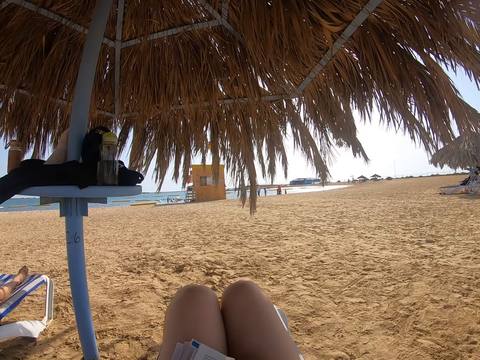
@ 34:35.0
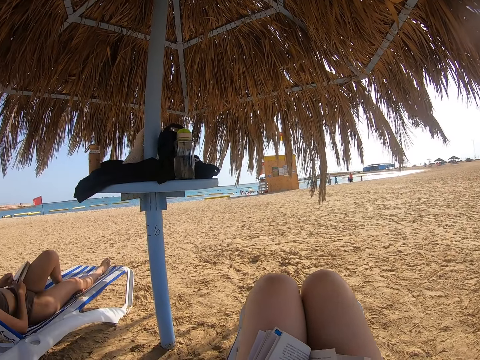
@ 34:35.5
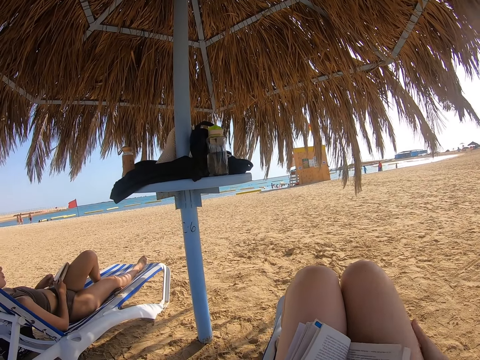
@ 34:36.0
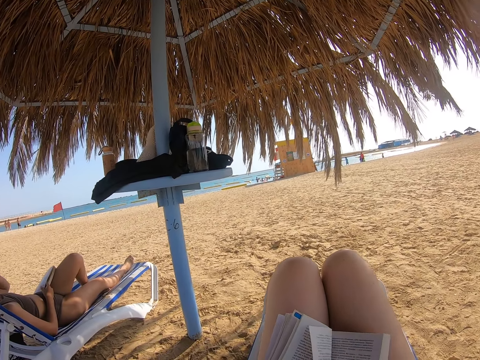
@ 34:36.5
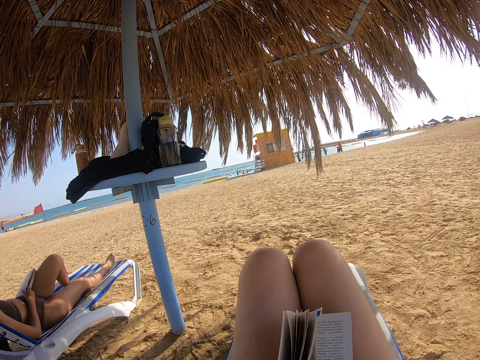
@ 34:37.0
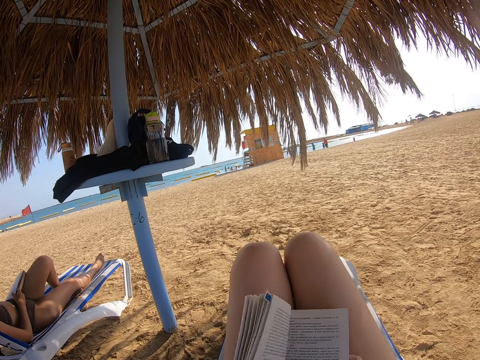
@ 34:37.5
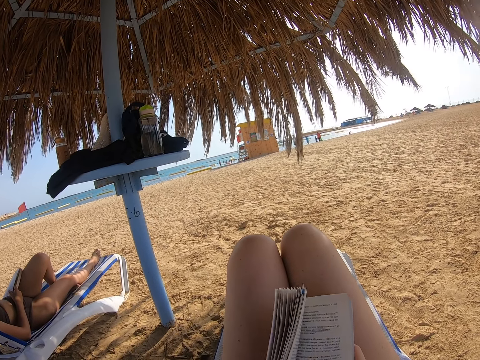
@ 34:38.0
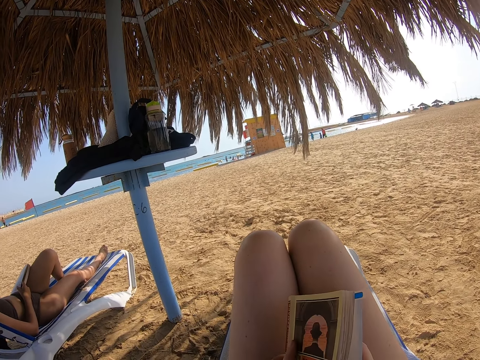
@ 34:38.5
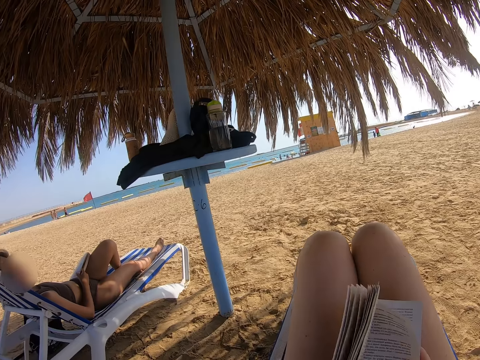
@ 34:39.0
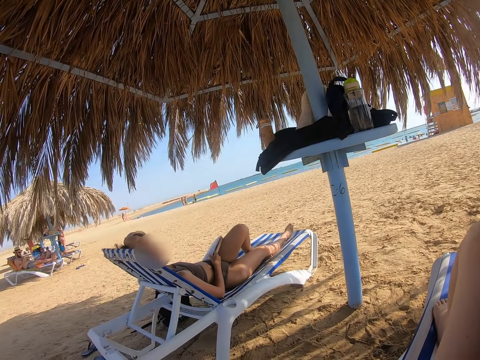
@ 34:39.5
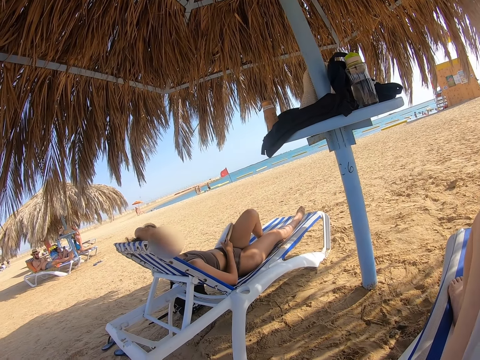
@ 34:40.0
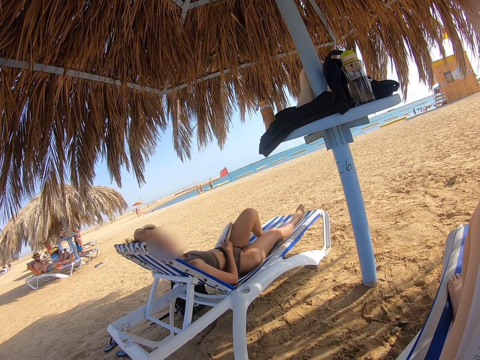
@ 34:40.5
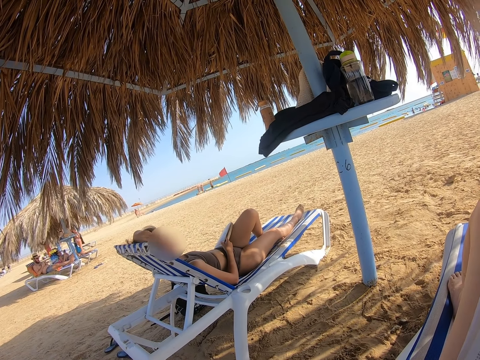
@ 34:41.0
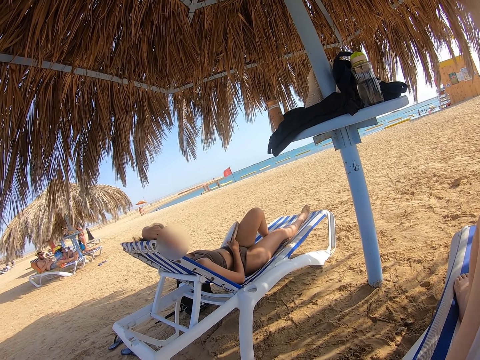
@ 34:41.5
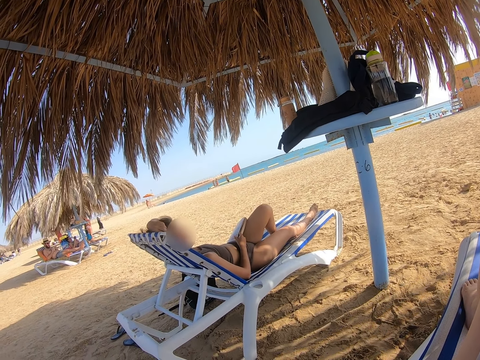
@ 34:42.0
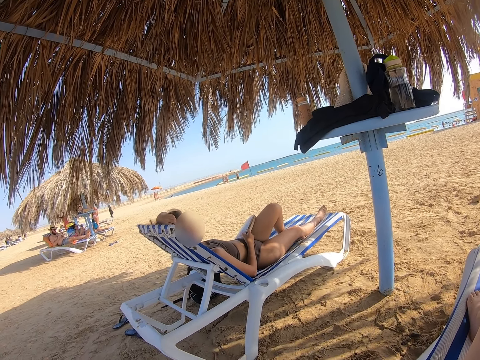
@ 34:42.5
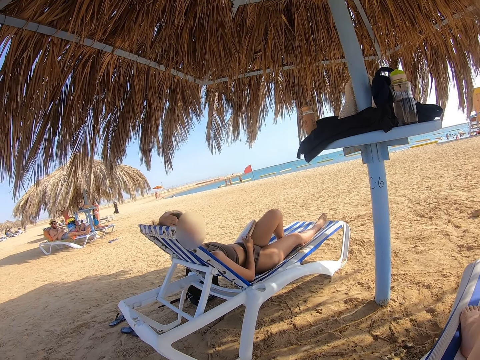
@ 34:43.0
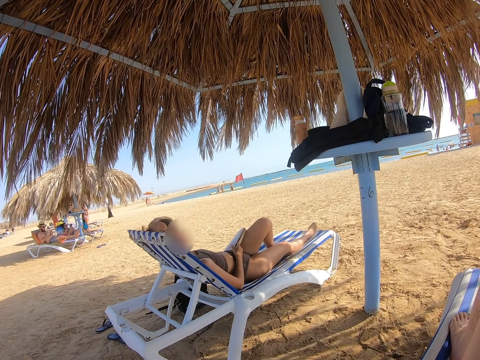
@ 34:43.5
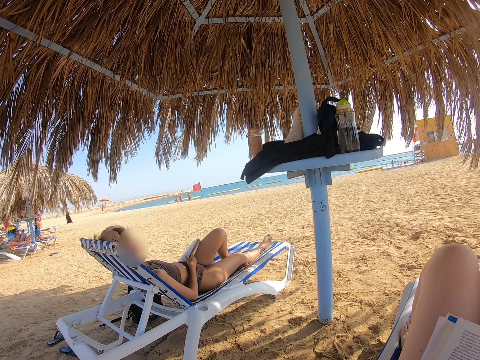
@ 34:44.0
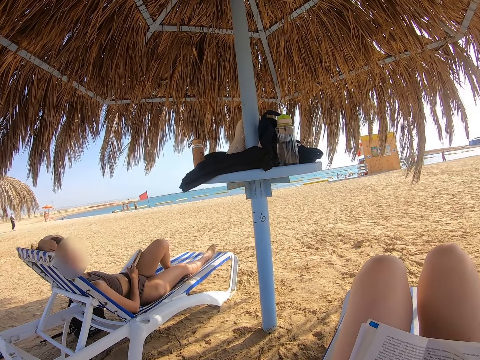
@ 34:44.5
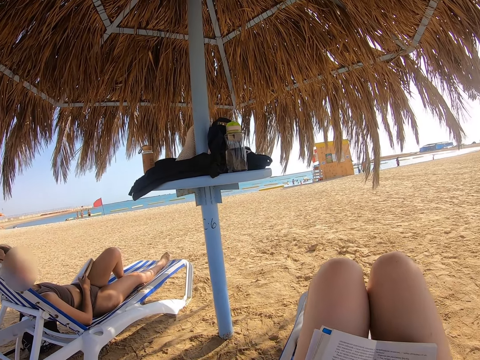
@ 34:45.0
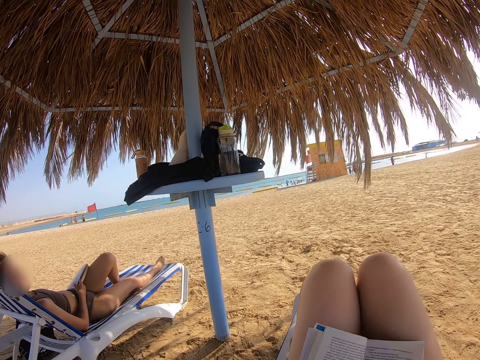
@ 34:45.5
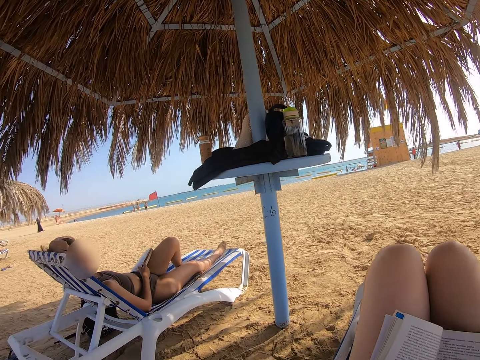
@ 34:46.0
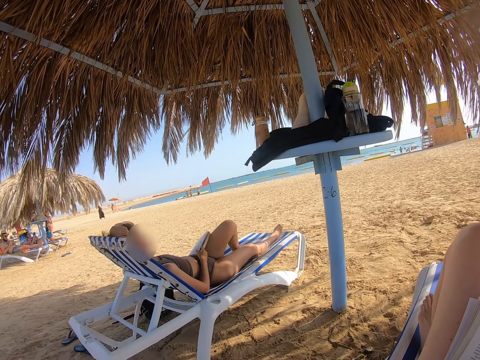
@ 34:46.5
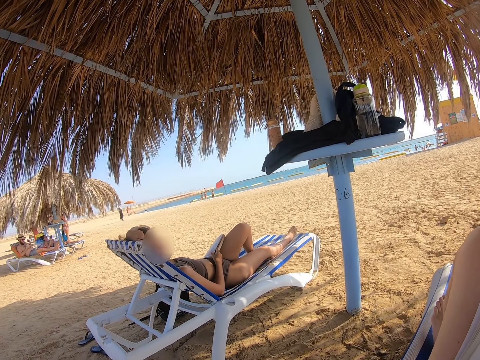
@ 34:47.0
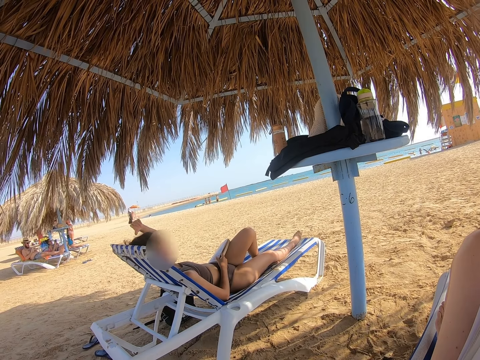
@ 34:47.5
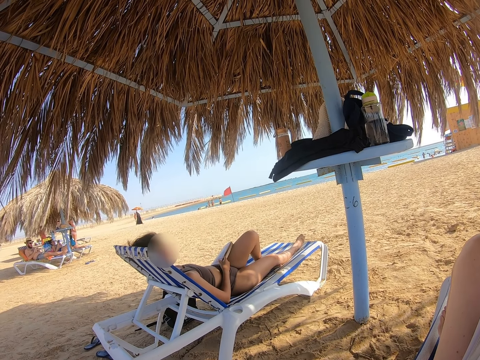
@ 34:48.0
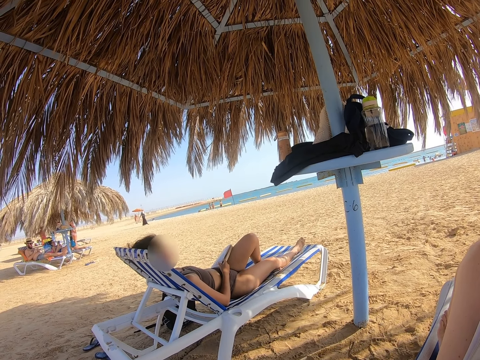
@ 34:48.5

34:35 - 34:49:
The camera wearer closes the book. They open the book with both hands. They look towards the lady.

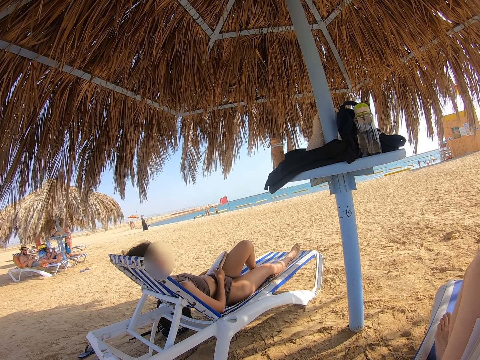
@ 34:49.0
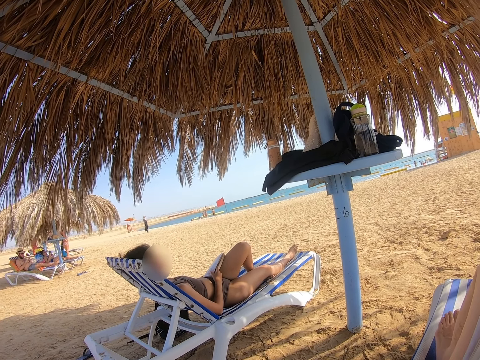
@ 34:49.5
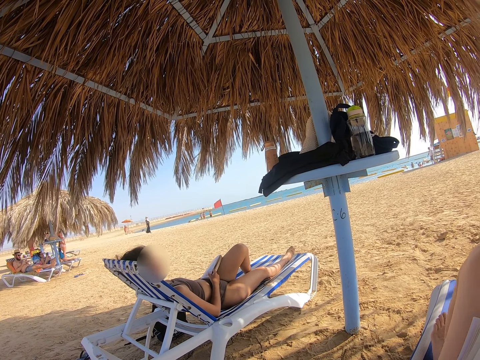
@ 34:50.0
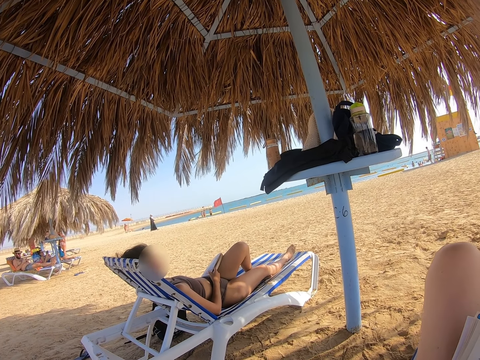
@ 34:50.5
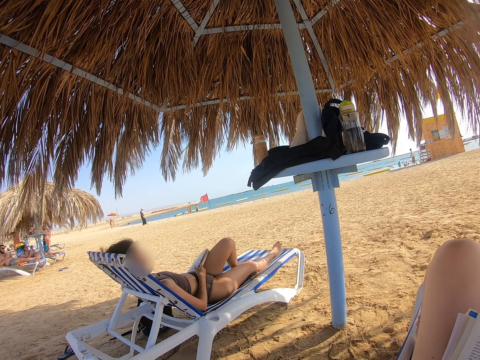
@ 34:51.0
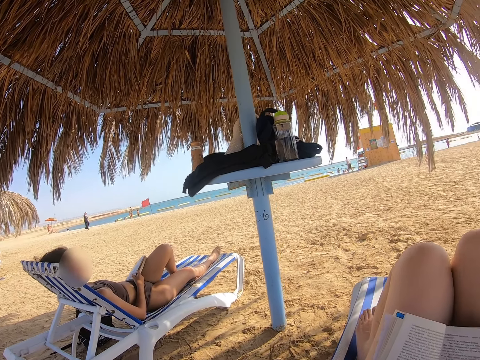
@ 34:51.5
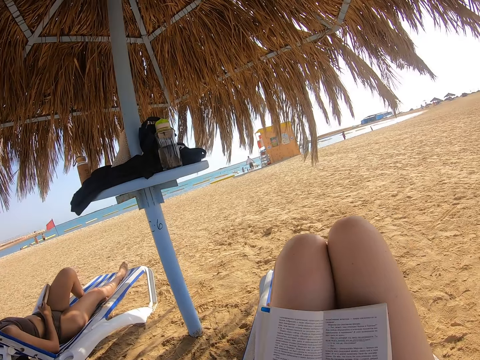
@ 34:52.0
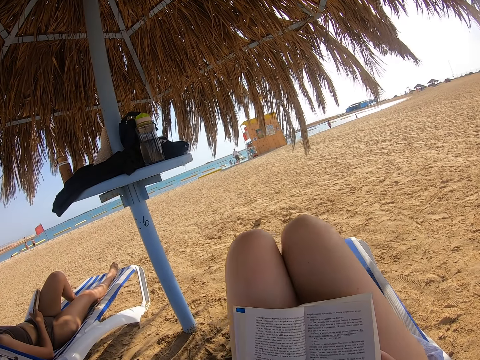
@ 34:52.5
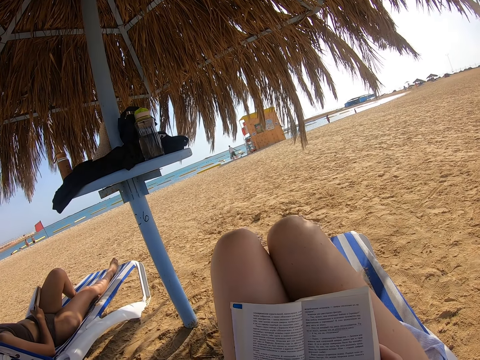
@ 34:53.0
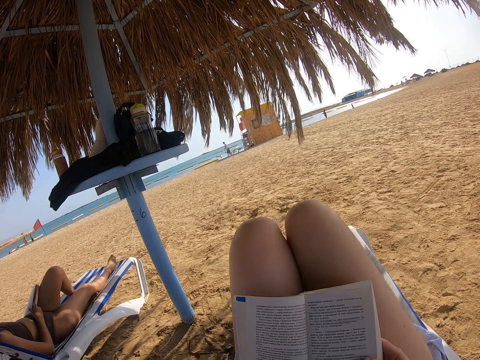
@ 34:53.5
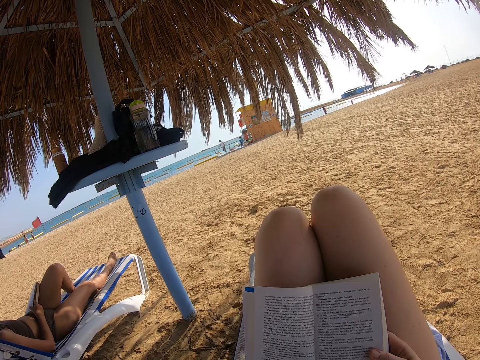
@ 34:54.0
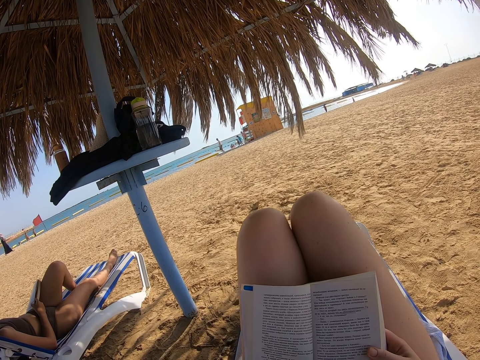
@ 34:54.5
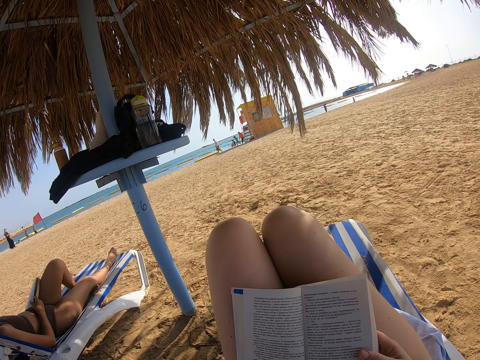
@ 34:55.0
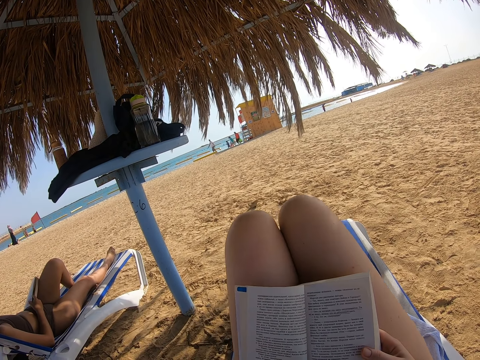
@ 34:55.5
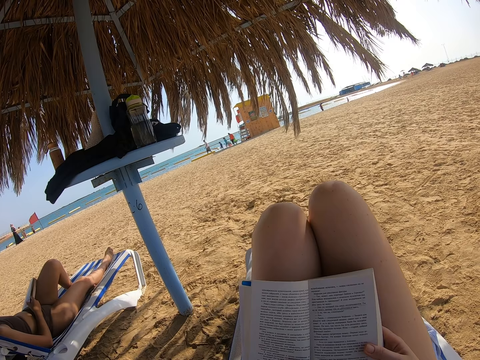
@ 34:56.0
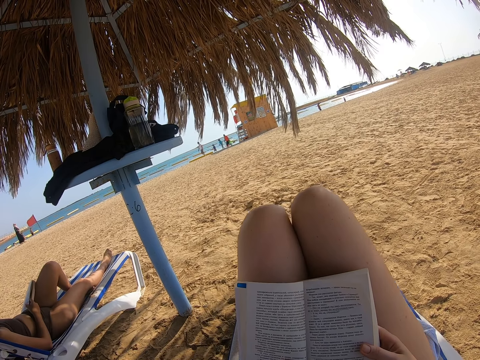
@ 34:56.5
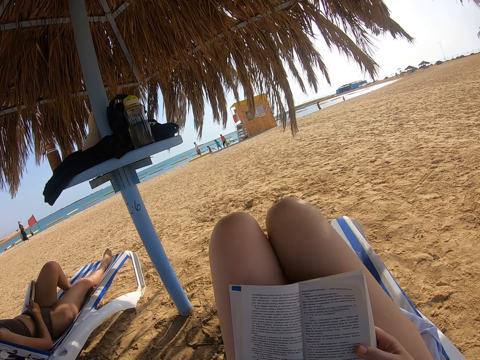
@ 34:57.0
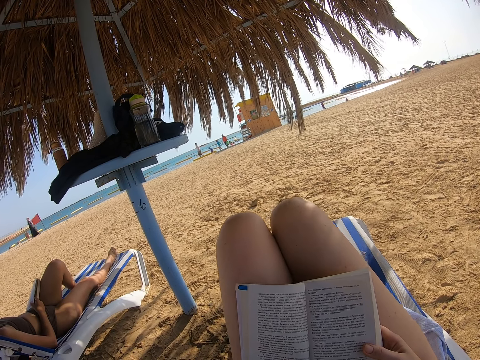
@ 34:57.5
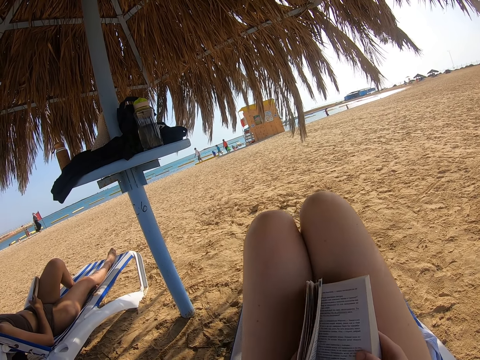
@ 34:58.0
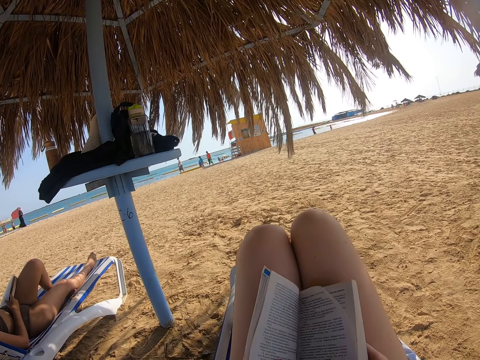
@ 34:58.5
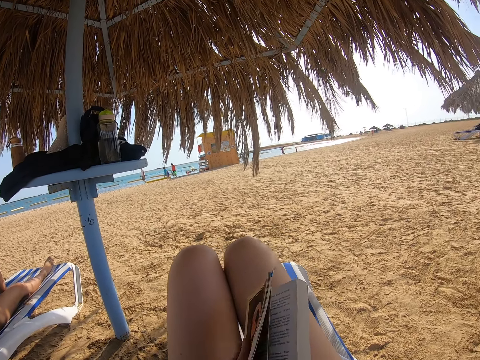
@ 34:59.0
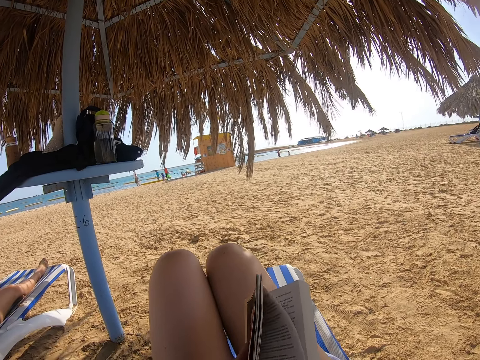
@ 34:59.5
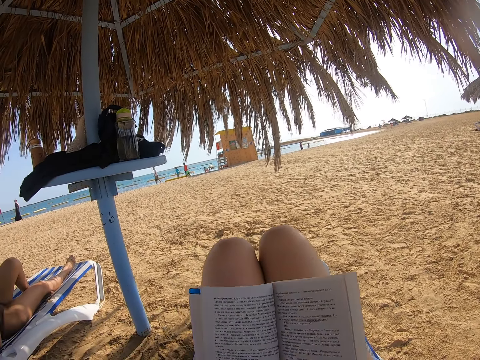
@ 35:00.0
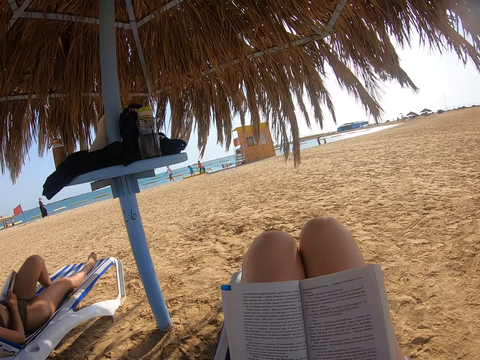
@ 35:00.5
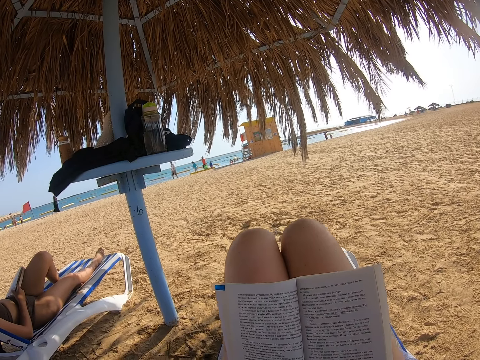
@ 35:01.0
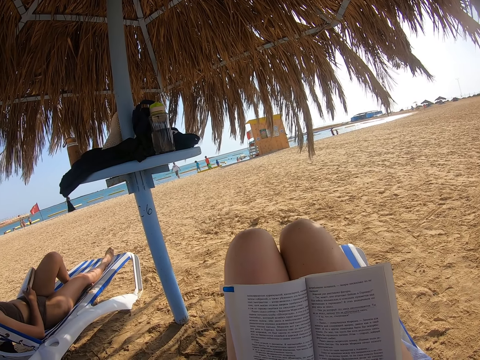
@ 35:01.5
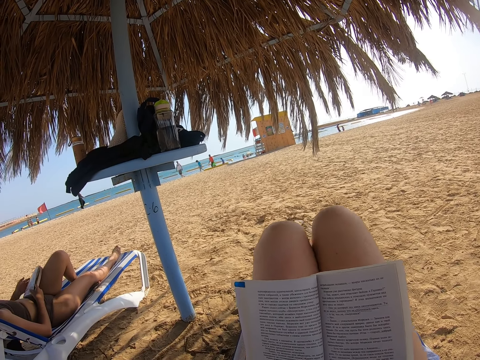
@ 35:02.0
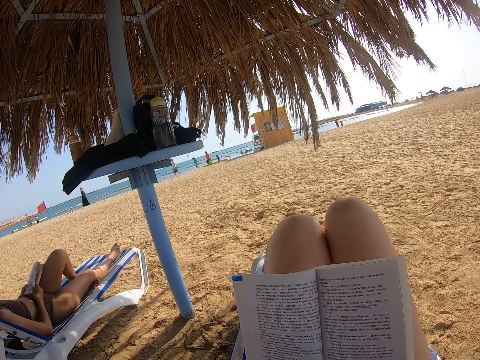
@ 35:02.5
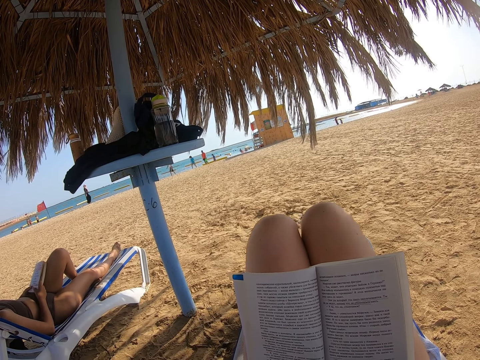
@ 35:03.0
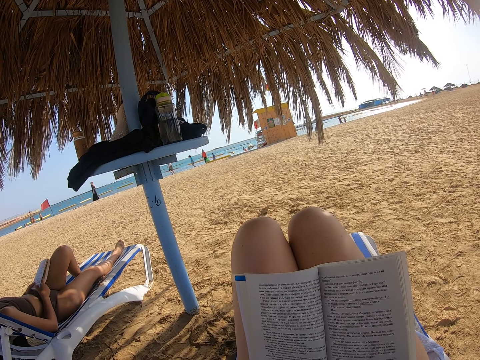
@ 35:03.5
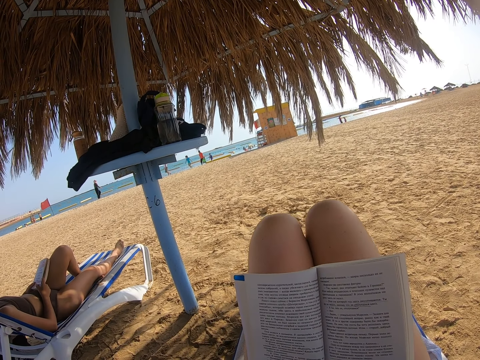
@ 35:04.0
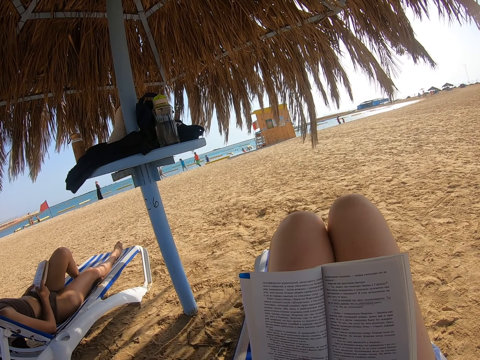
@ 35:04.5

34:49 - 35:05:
The camera wearer reads the book. They close the book. They open a page of the book with the right hand. They read the book. A lady holds the book with both hands and reads the book.
